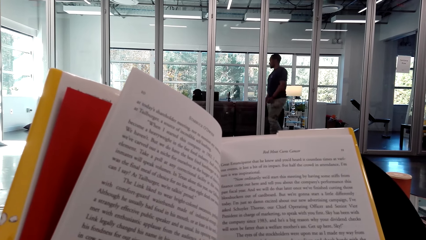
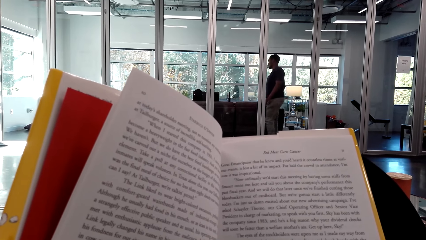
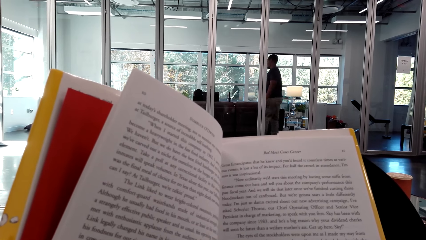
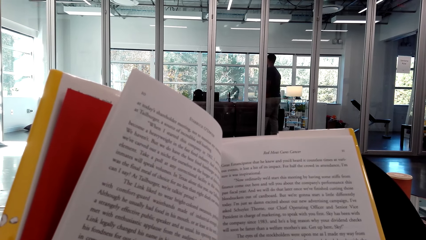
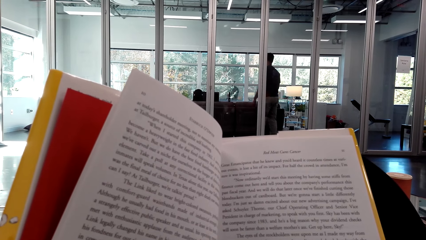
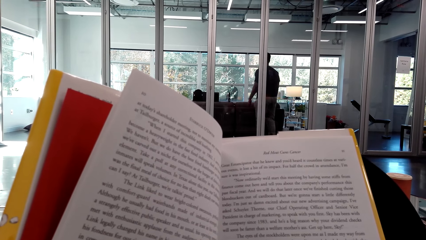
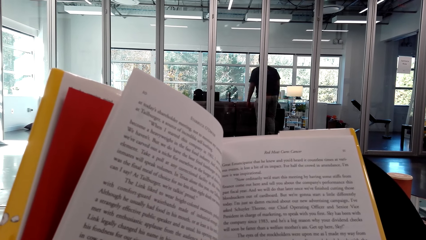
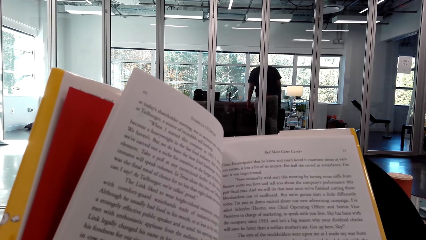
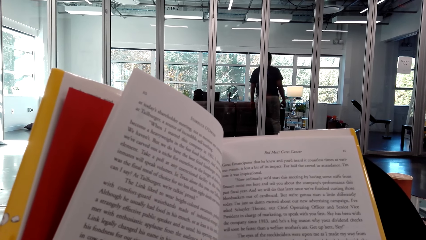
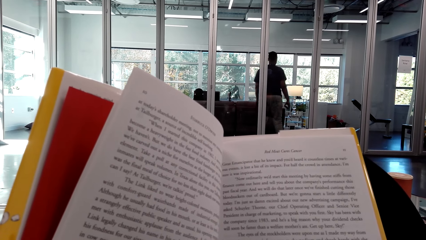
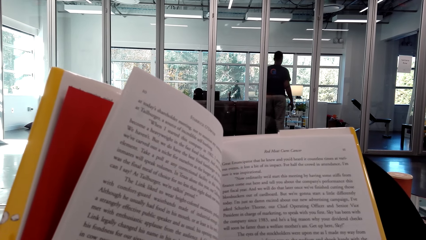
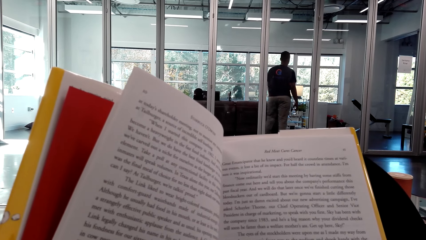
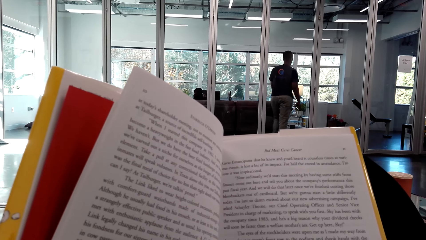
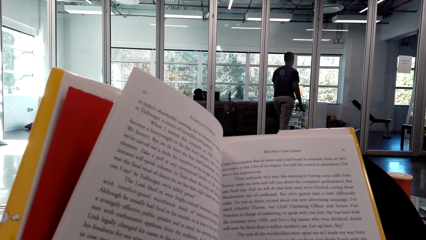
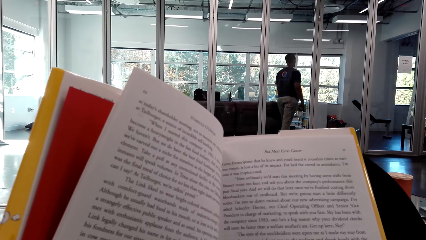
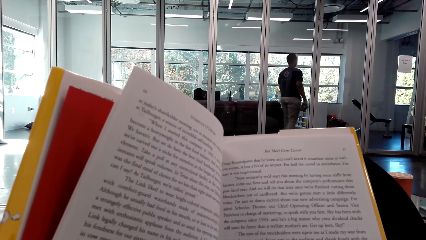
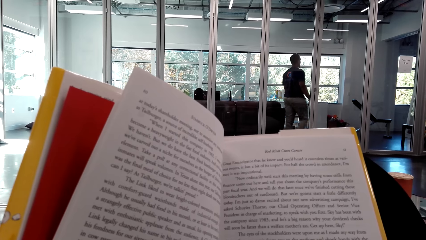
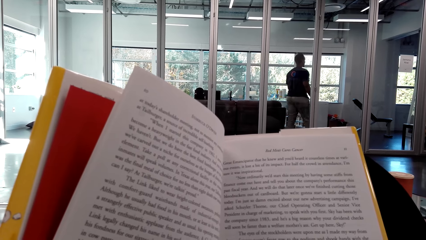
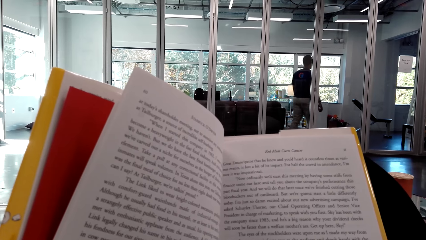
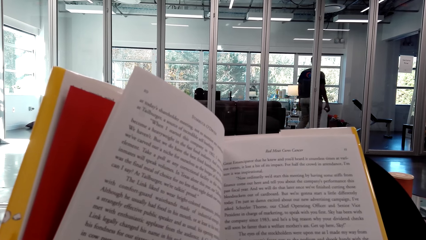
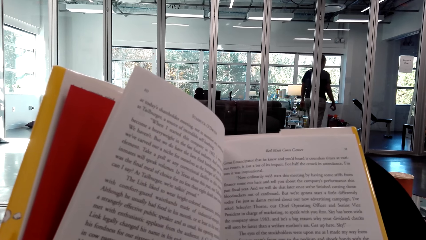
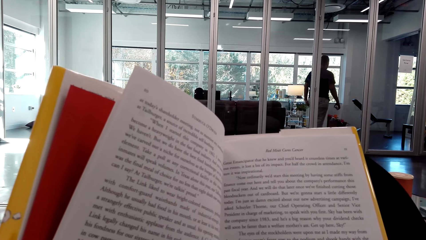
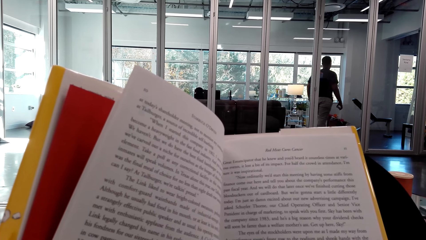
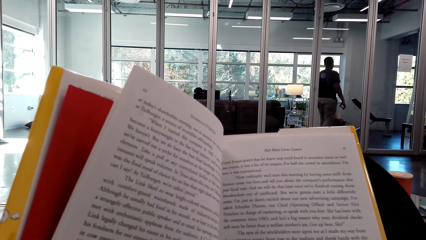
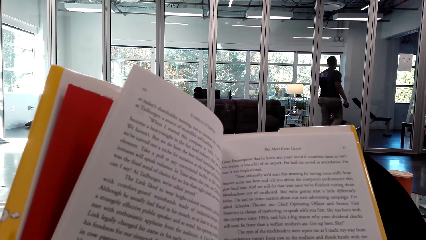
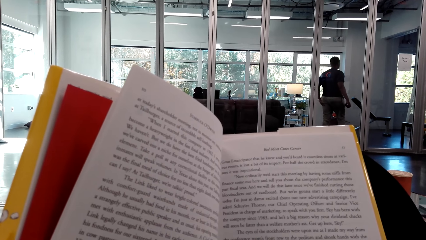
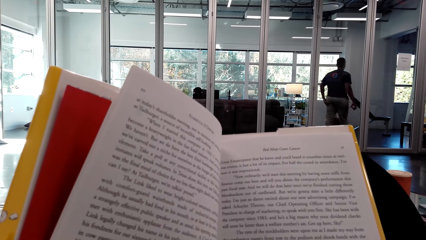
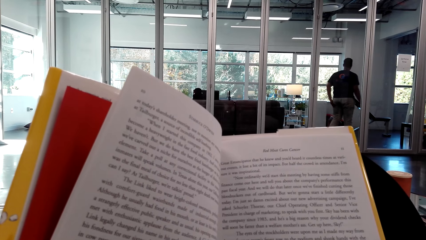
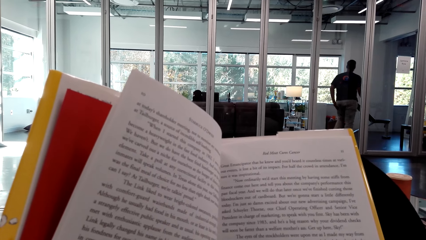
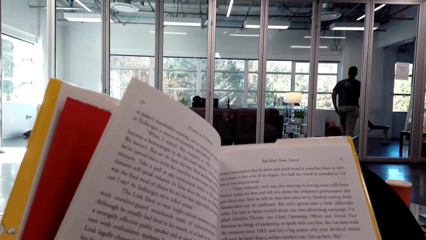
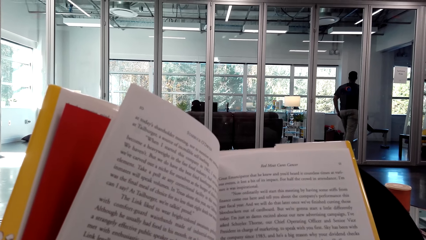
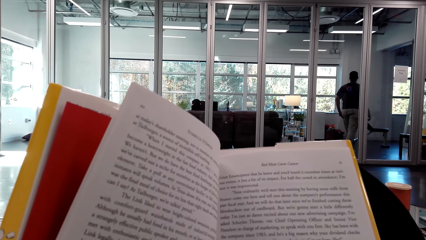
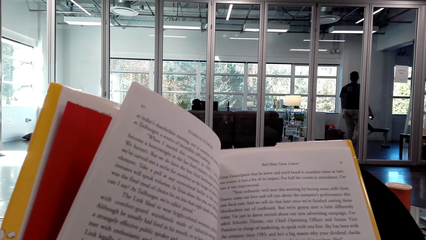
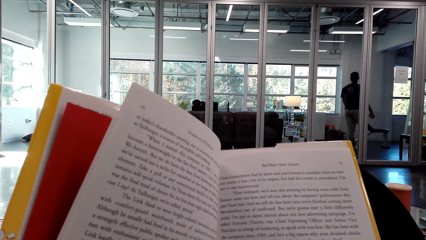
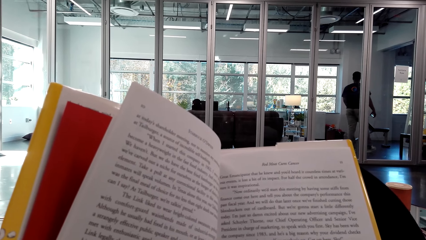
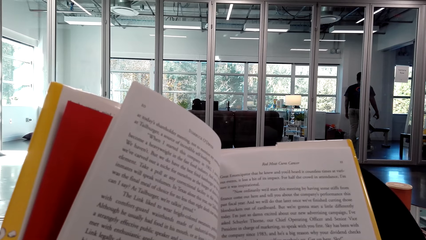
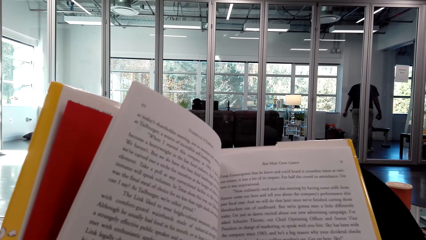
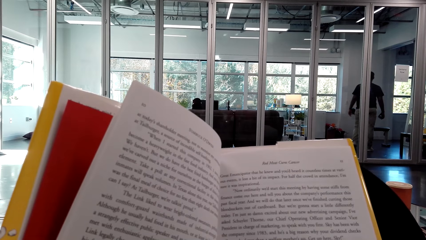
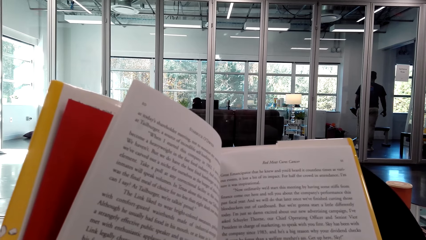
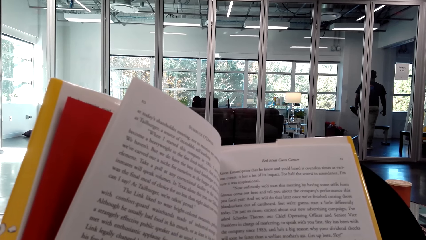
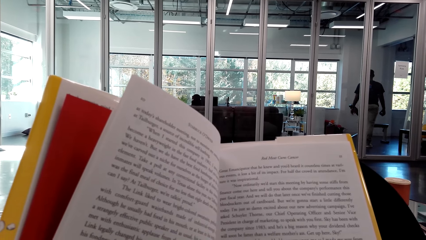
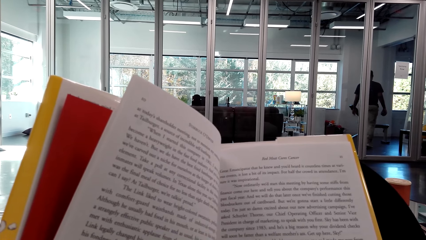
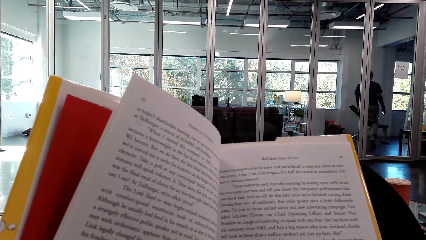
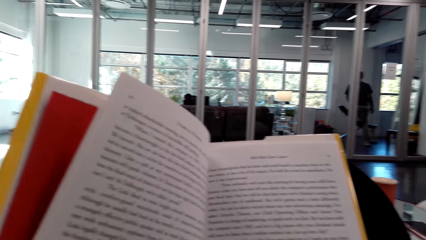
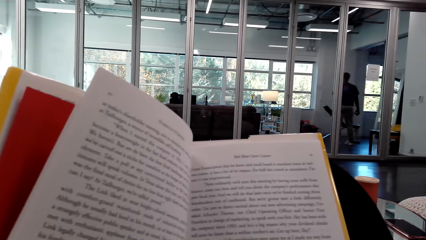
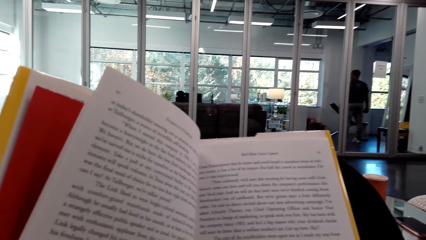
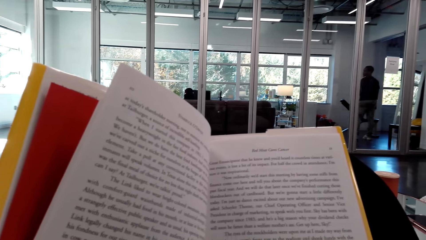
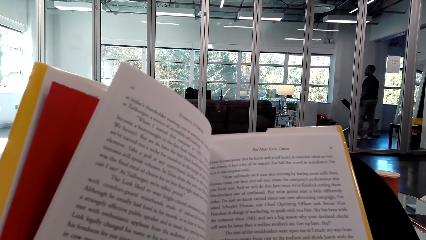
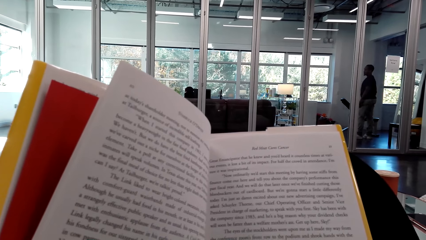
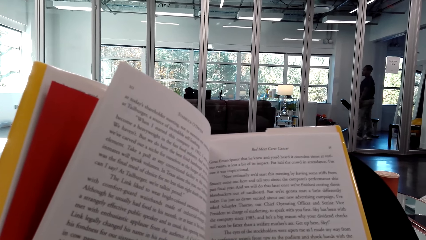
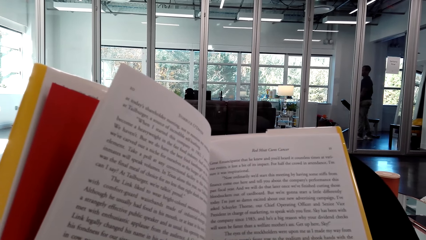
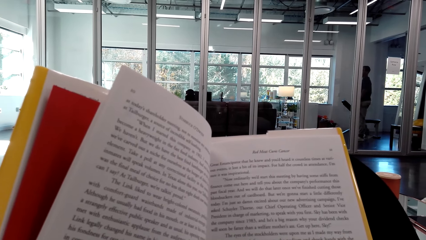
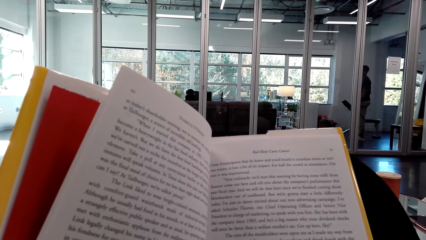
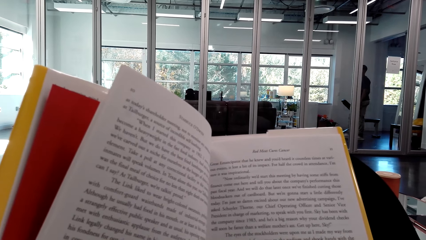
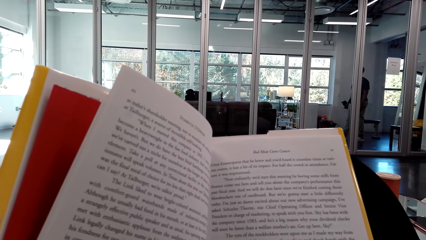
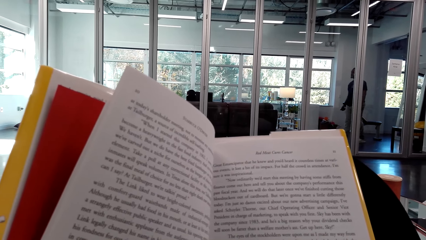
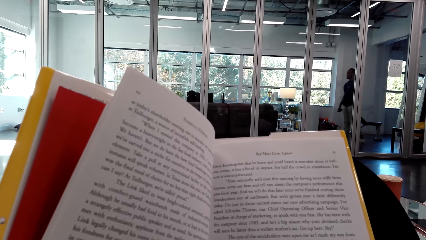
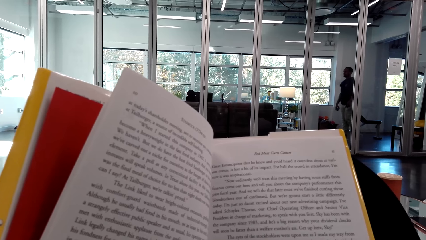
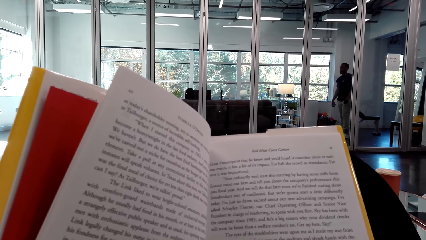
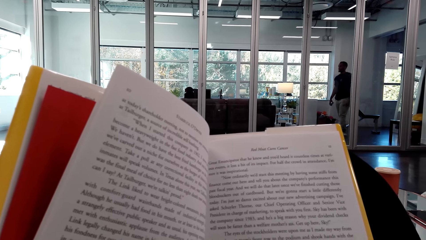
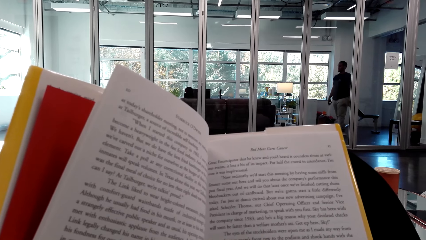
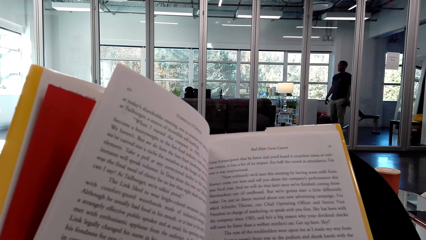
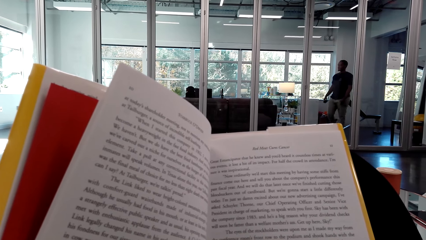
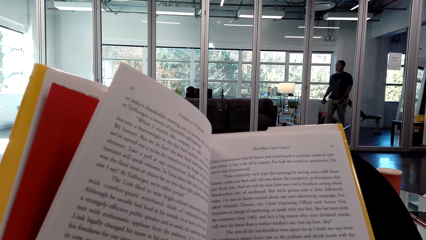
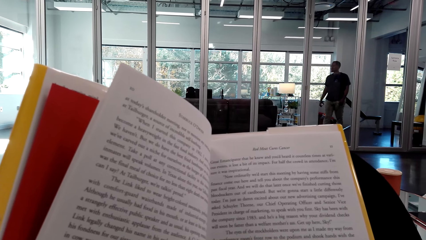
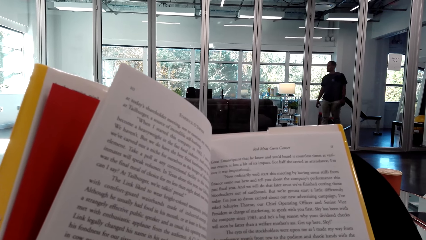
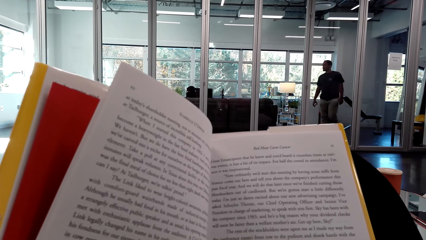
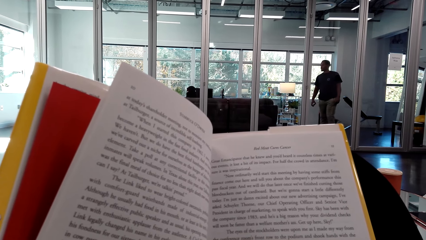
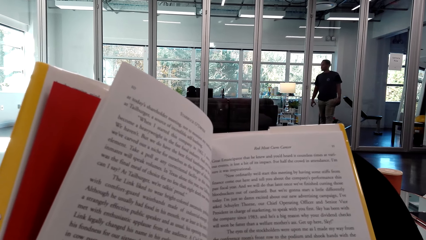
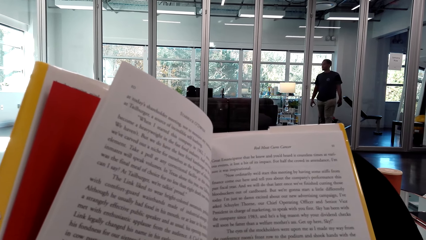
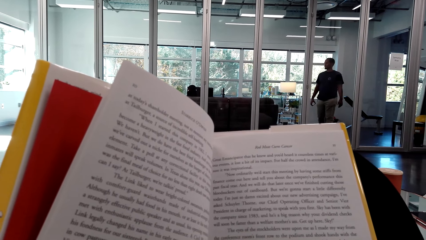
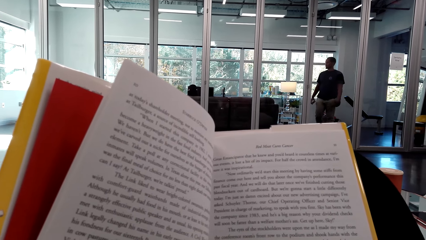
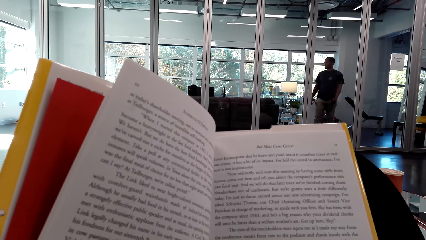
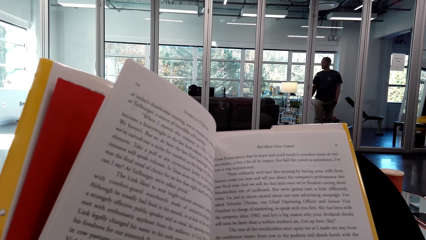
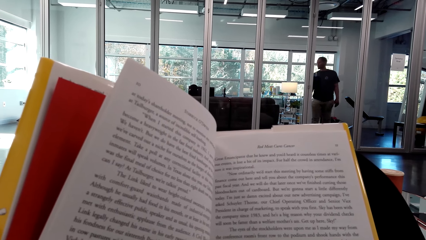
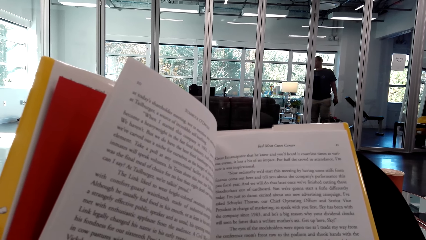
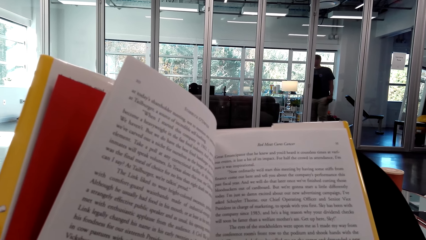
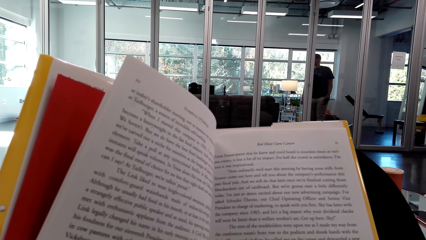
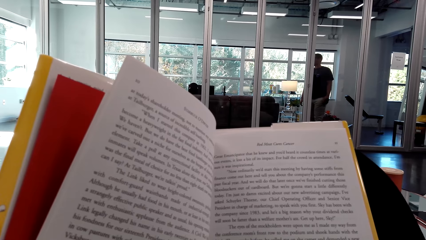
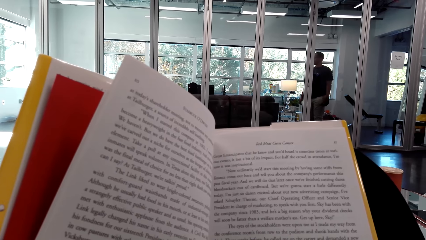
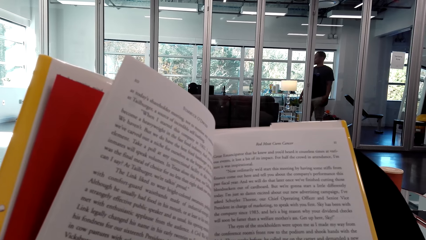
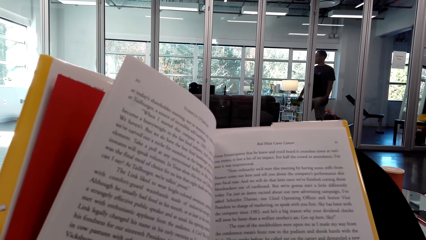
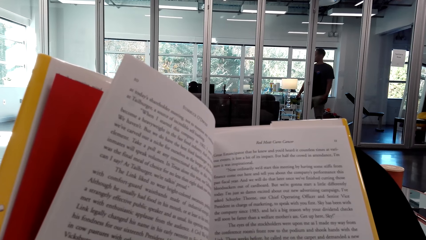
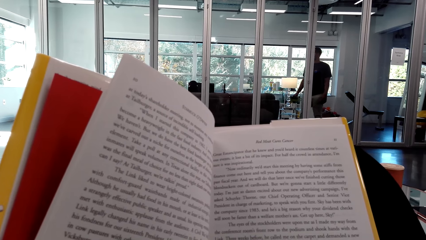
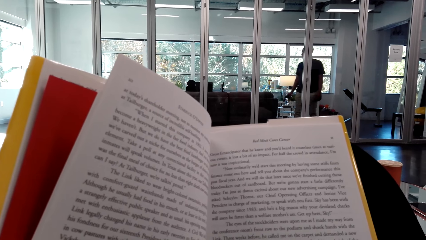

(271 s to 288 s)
The camera wearer reads a book. They look around a room. They read the book.
